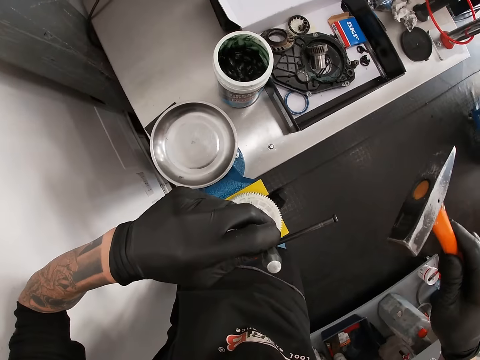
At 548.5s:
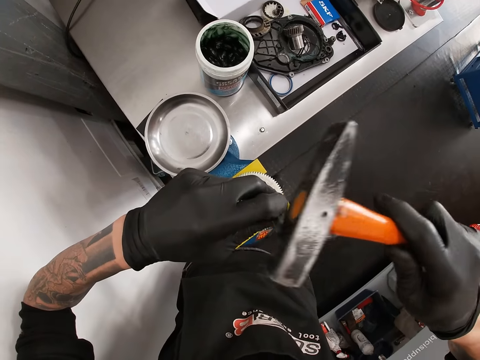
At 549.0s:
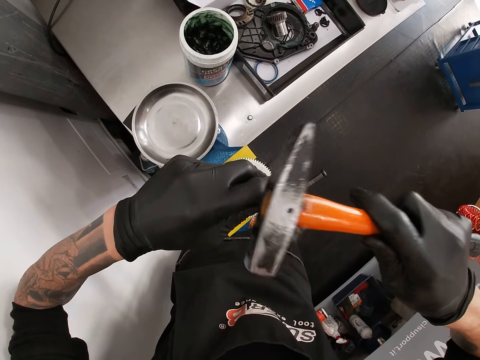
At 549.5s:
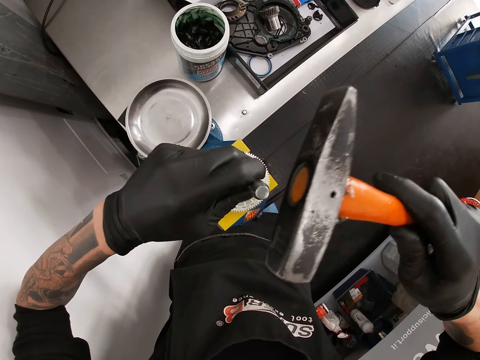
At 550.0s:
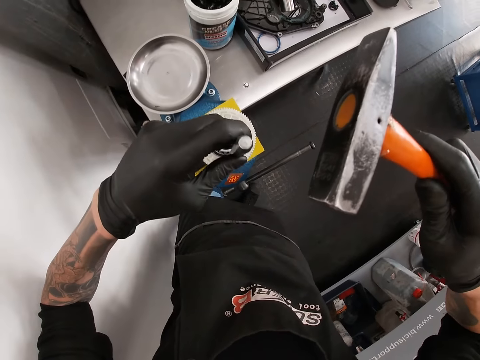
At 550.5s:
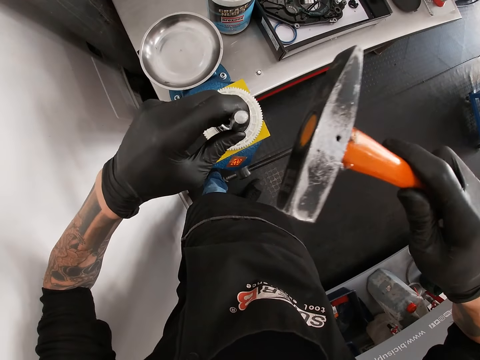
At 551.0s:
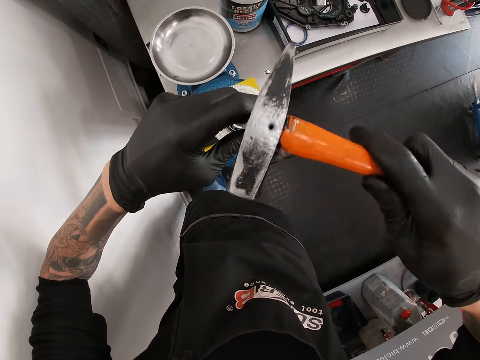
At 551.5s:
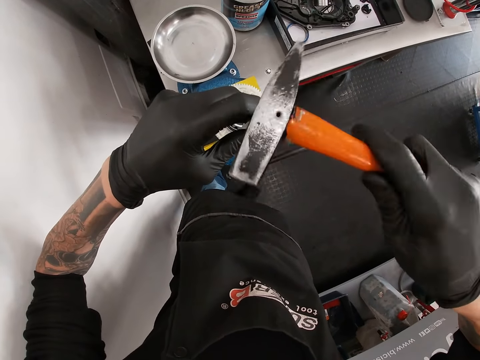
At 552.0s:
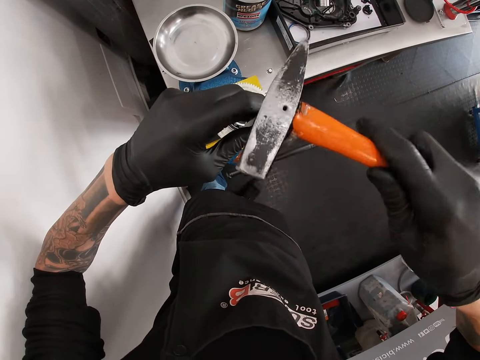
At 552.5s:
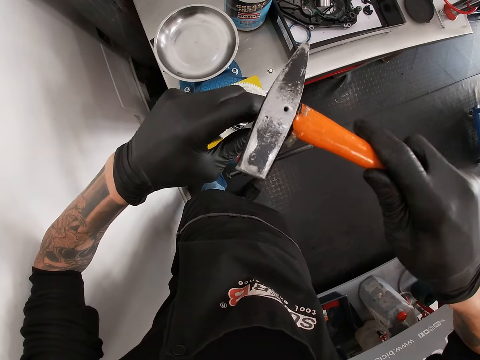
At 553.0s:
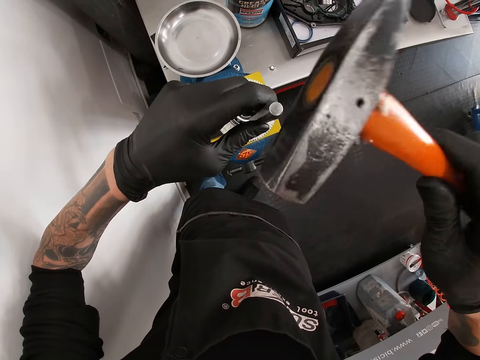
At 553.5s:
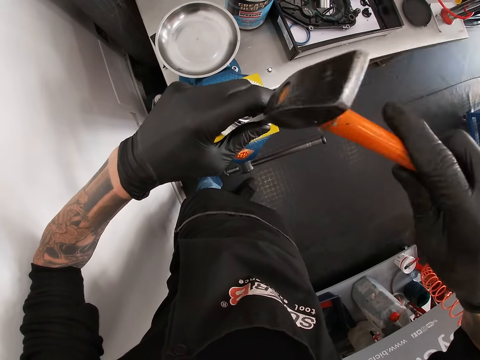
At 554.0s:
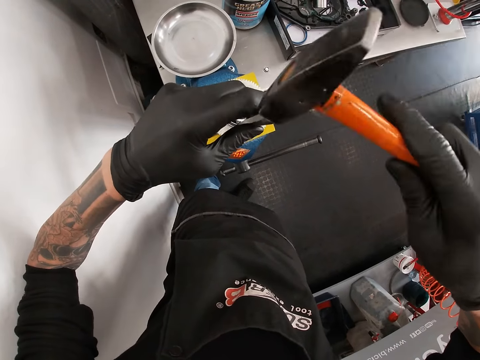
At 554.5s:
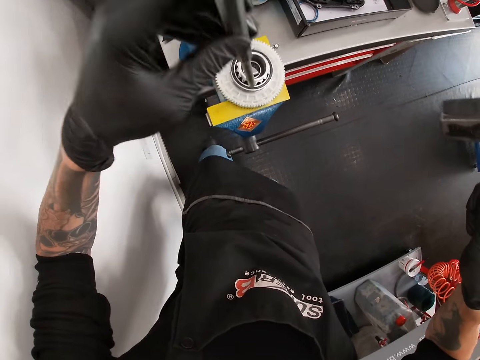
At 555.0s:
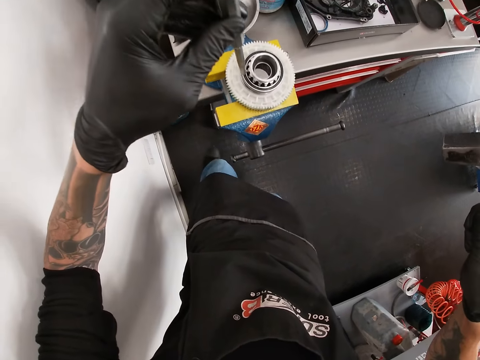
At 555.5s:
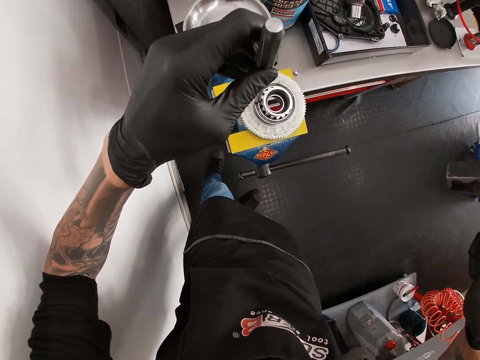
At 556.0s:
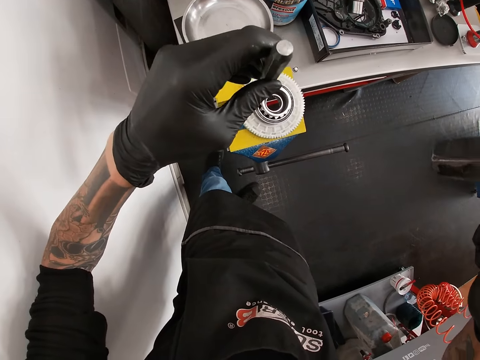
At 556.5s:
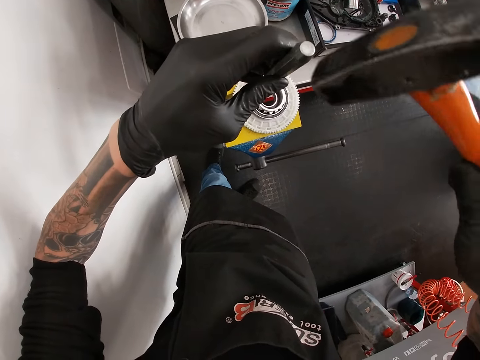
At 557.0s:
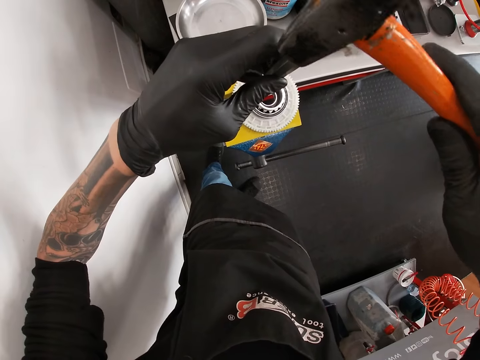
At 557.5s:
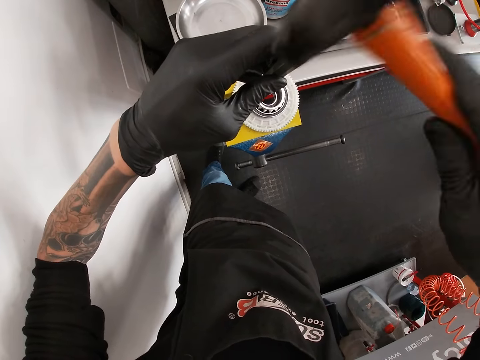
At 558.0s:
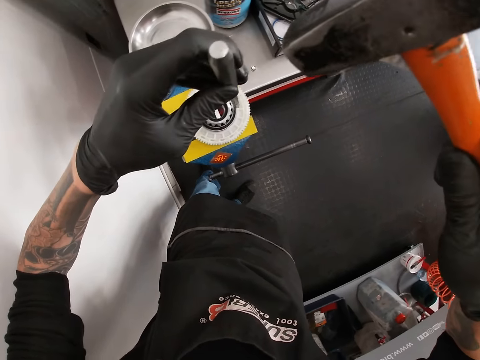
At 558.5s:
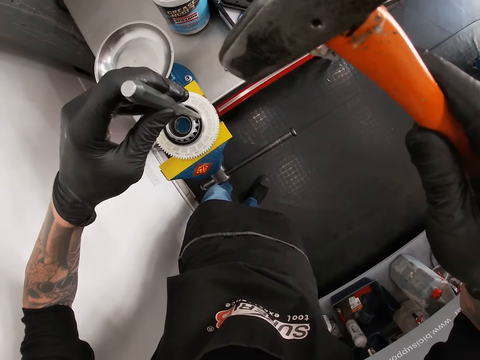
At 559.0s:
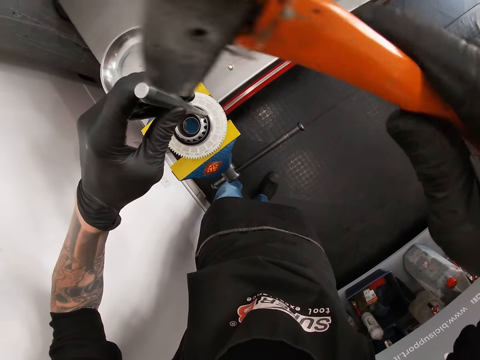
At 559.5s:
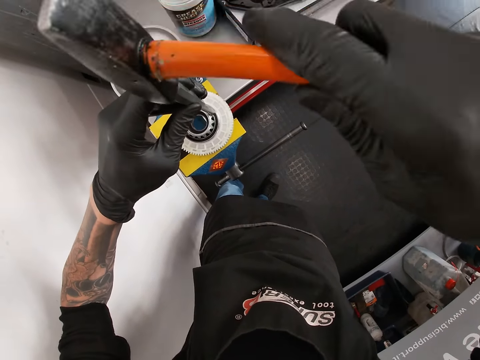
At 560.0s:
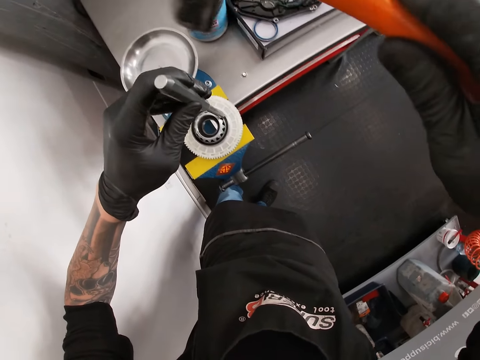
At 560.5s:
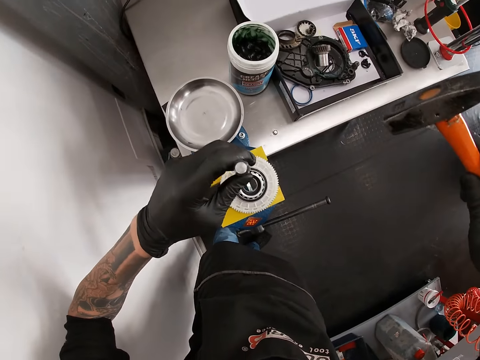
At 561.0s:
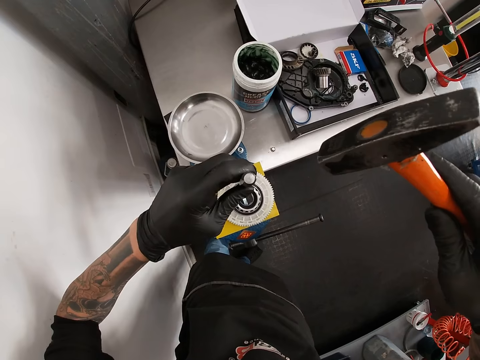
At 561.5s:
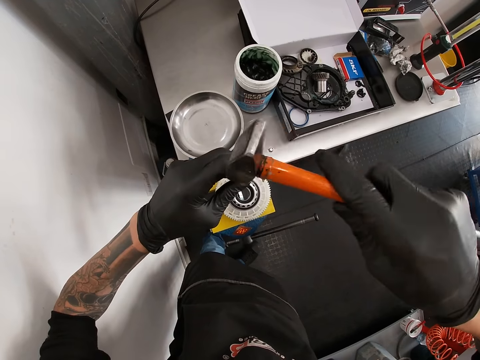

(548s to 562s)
The camera wearer holds the tool. They hit the tool on the metal. They hit the chisel. They move the chisel. They hit the chisel.

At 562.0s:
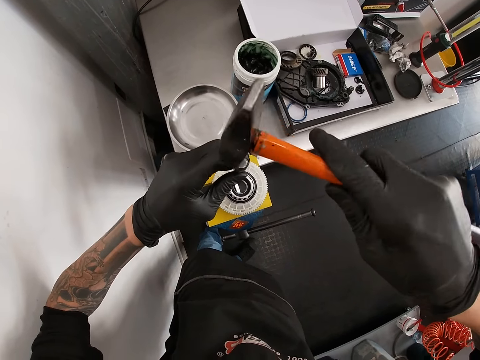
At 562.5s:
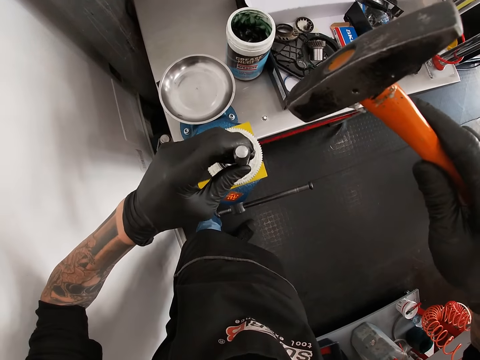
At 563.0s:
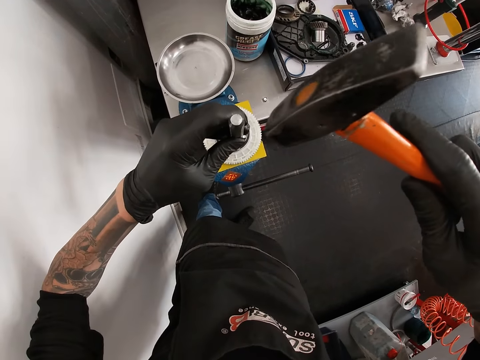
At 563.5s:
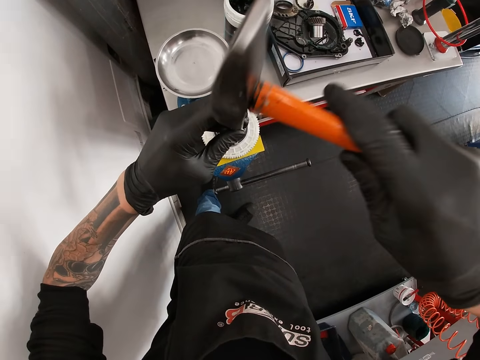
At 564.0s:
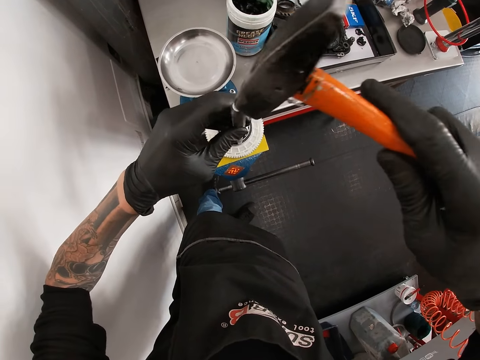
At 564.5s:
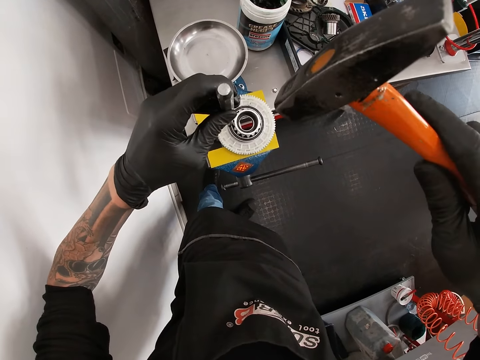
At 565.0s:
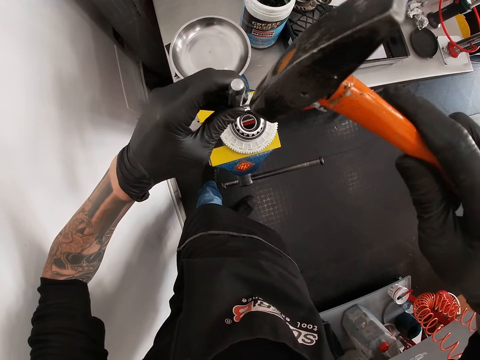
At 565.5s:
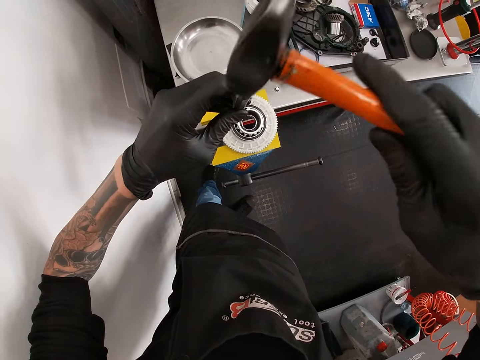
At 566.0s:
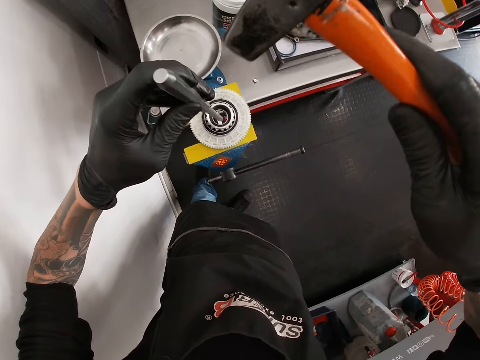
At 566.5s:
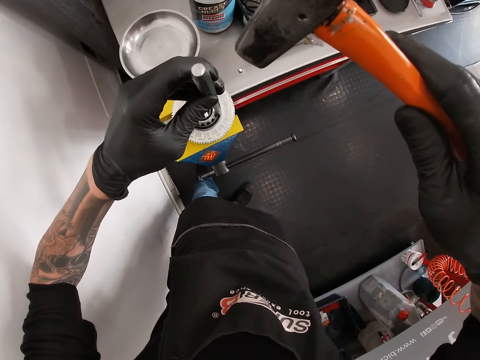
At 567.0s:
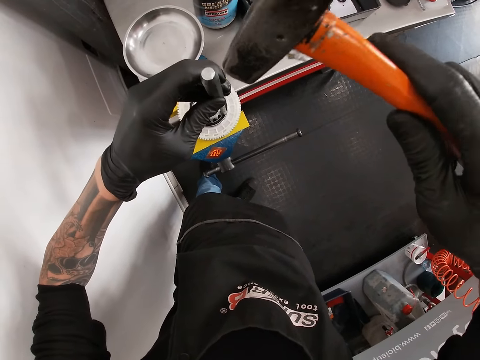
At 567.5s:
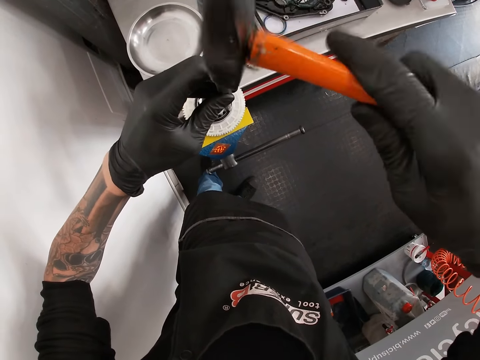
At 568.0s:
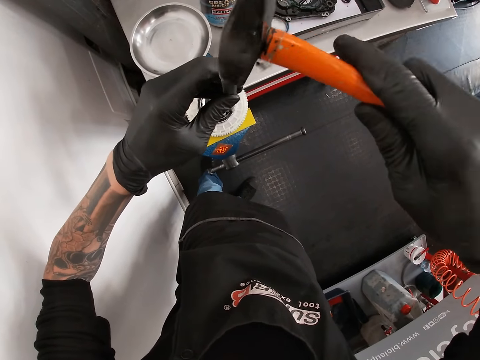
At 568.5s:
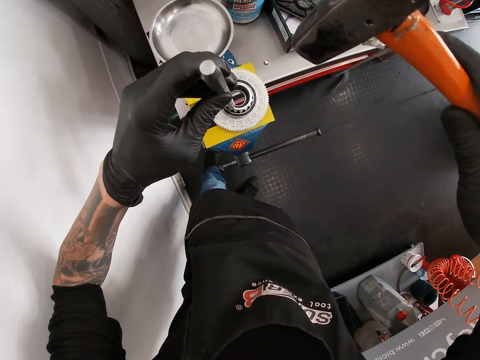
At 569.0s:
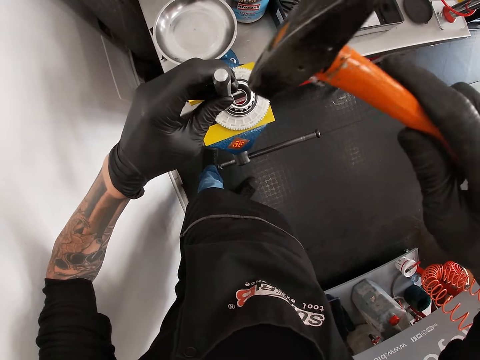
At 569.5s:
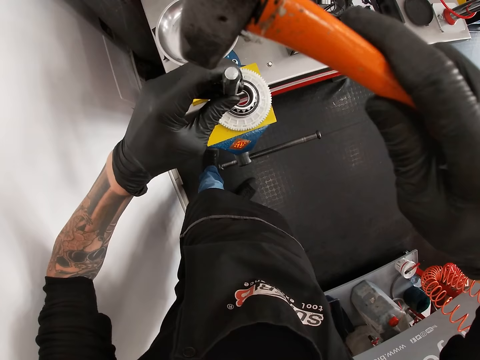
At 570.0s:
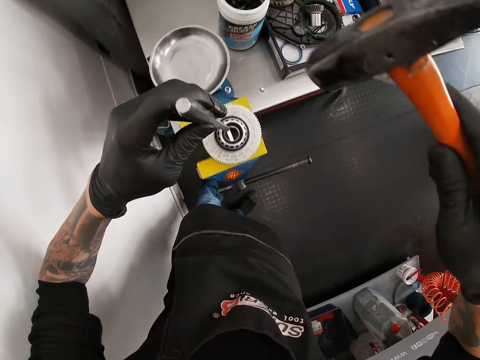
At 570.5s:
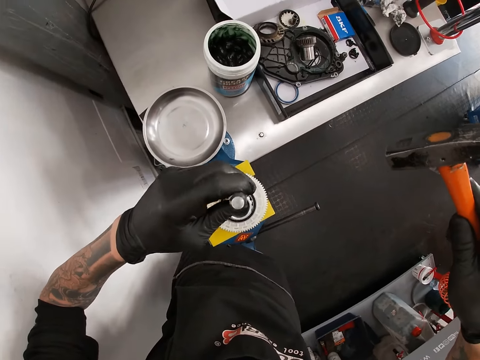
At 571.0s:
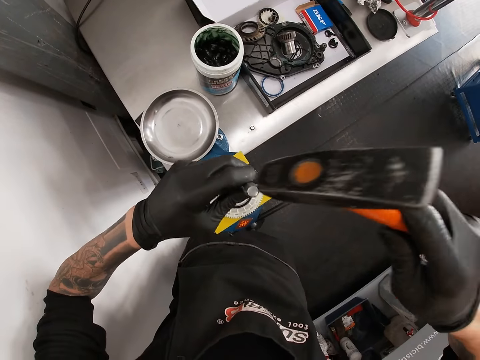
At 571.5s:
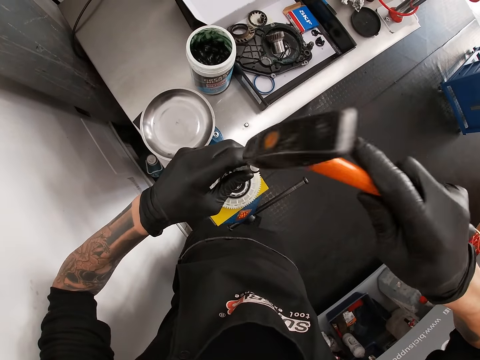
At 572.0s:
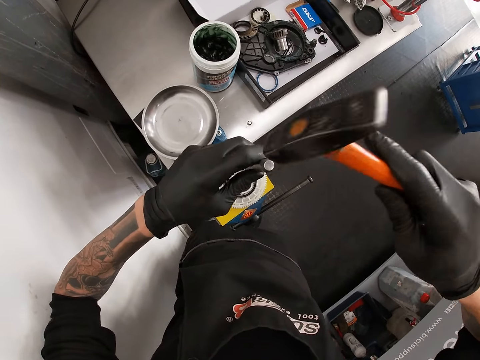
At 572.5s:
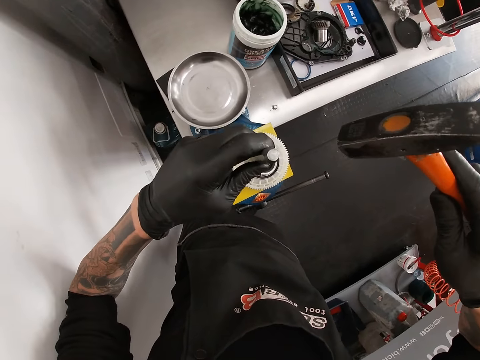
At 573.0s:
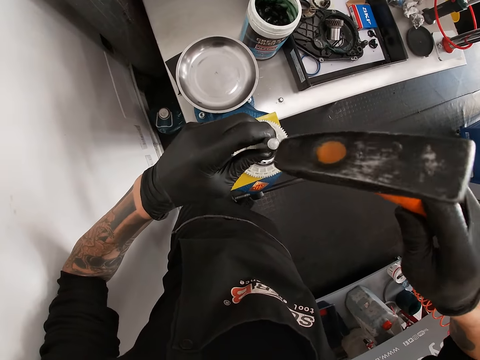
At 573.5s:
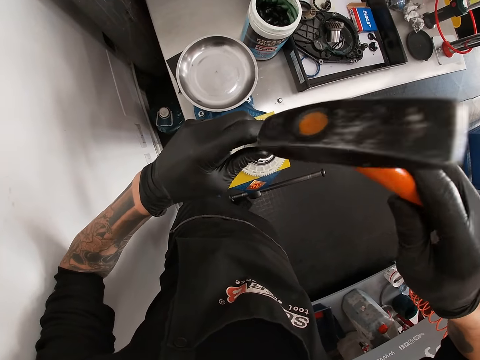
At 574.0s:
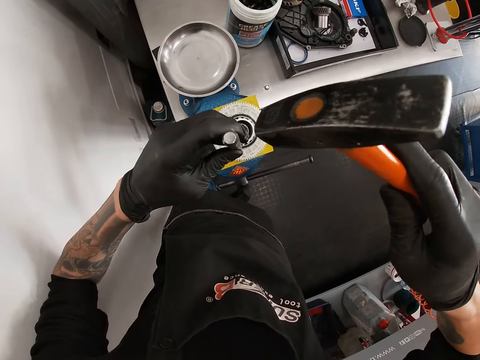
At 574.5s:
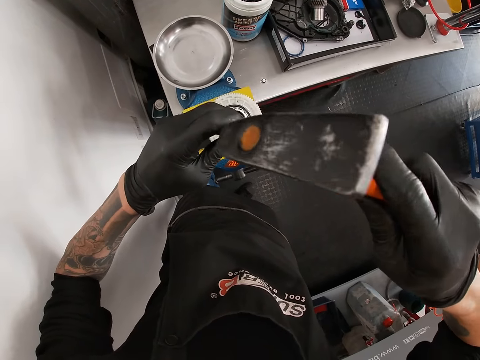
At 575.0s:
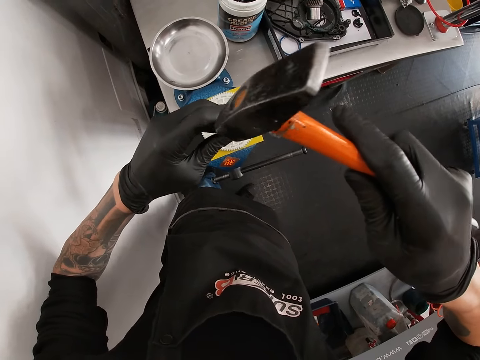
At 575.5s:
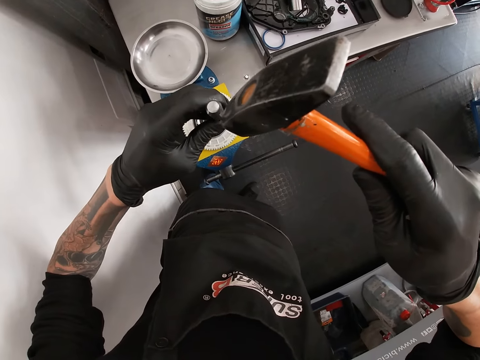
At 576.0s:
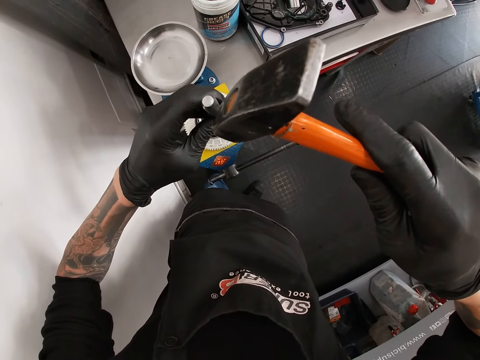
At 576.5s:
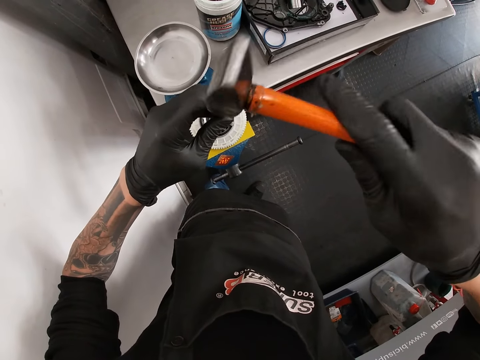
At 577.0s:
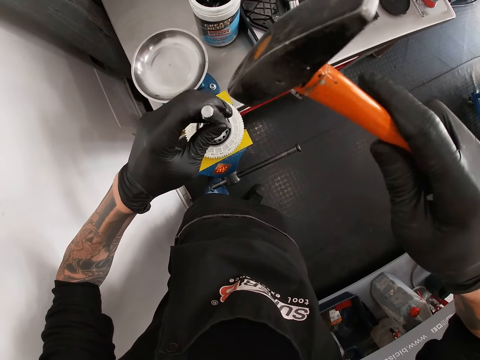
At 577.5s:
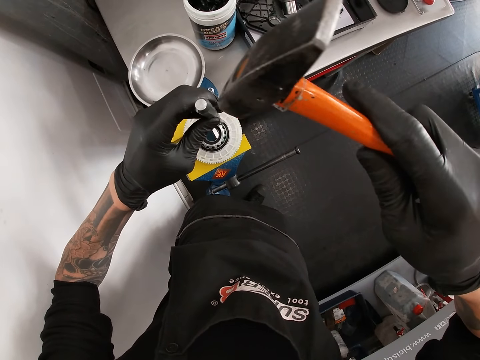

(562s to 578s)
The camera wearer moves the chisel. They hit the chisel. They move the chisel. They hit the chisel. They move the chisel. They hit the chisel. They move the chisel. They hit the chisel. They move the chisel. They hit the chisel. They move the chisel. They hit the chisel. They move the chisel. They hit the chisel. They move the chisel. They hit the chisel. They move the chisel.
